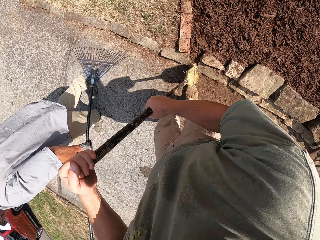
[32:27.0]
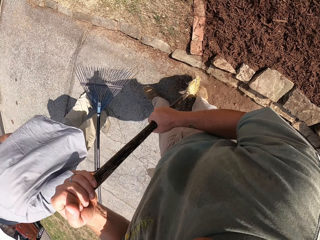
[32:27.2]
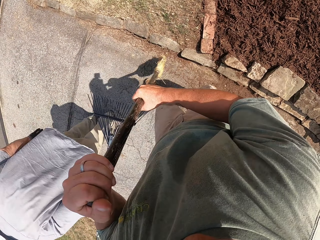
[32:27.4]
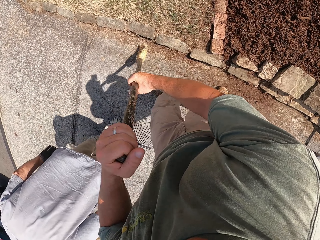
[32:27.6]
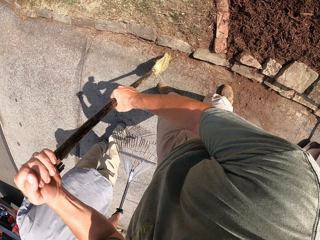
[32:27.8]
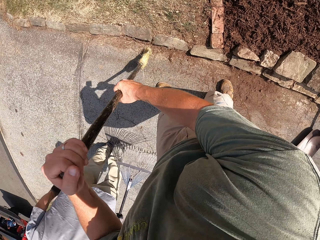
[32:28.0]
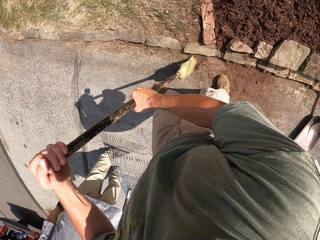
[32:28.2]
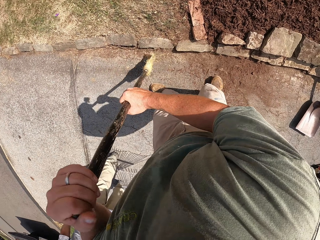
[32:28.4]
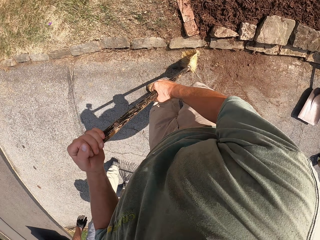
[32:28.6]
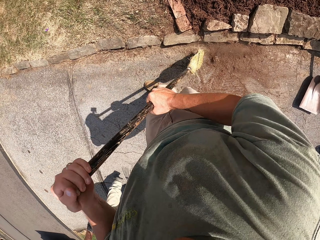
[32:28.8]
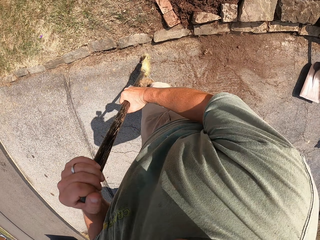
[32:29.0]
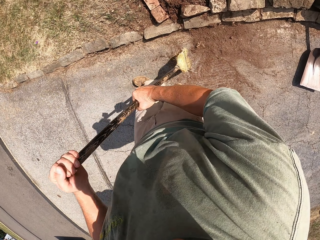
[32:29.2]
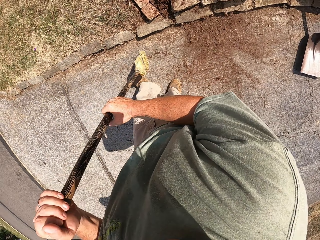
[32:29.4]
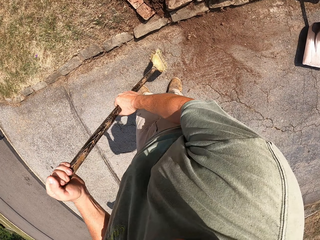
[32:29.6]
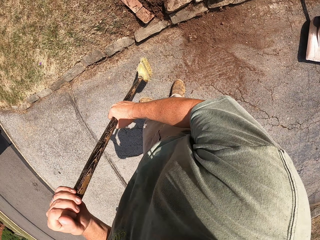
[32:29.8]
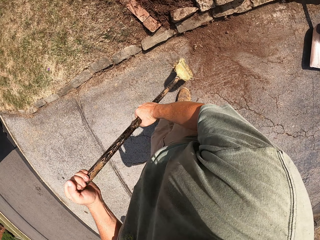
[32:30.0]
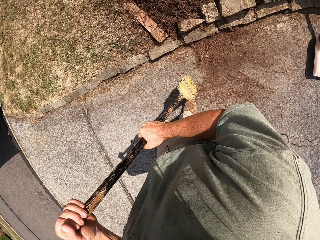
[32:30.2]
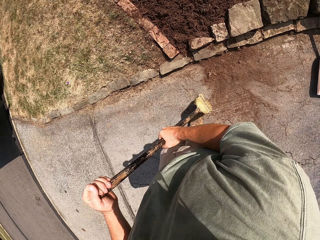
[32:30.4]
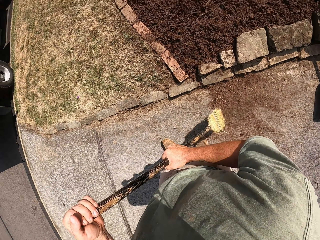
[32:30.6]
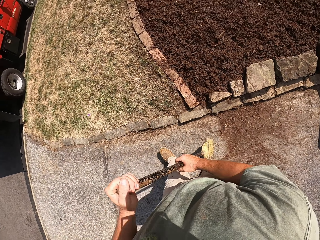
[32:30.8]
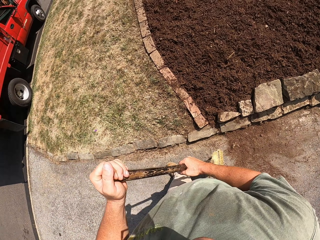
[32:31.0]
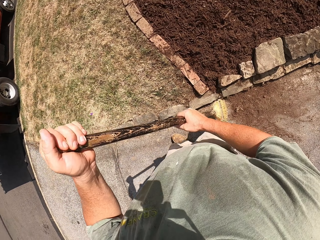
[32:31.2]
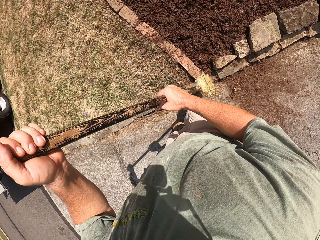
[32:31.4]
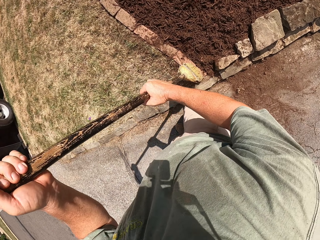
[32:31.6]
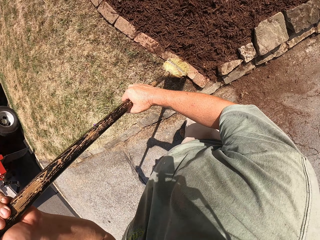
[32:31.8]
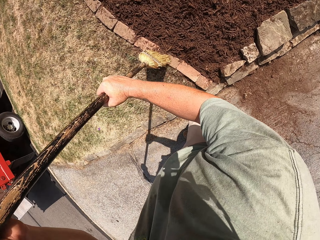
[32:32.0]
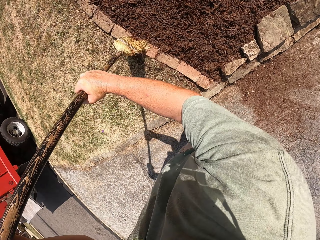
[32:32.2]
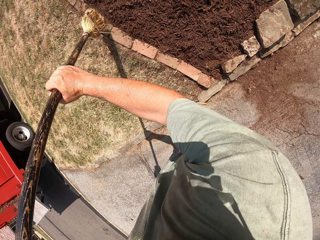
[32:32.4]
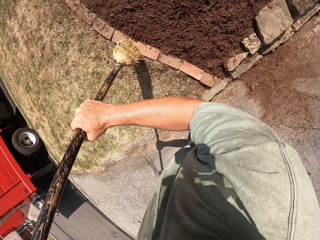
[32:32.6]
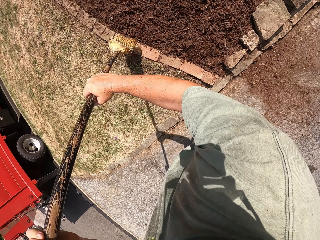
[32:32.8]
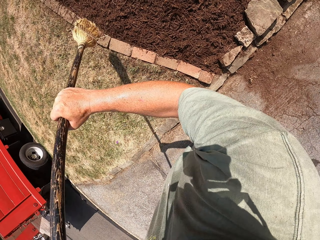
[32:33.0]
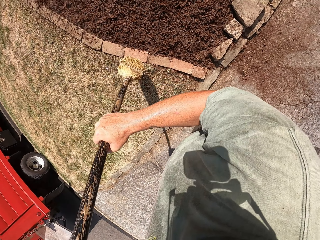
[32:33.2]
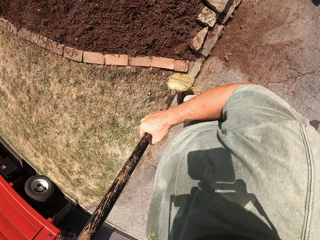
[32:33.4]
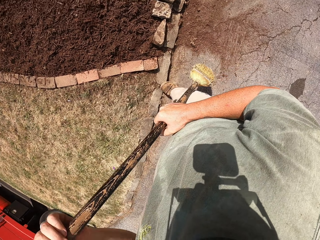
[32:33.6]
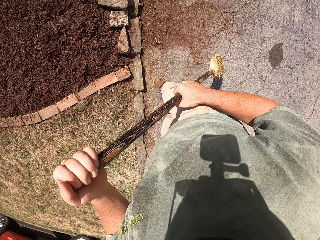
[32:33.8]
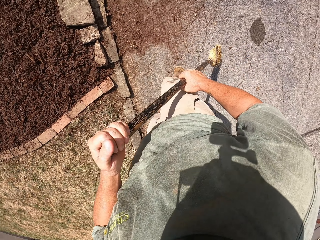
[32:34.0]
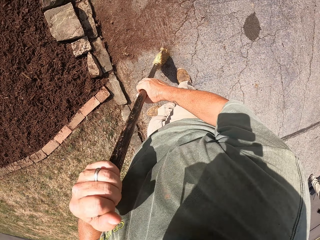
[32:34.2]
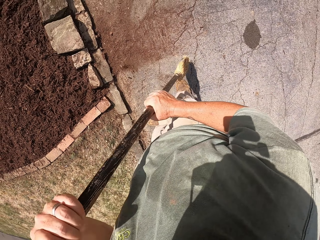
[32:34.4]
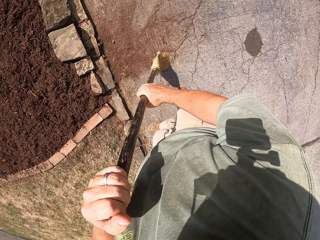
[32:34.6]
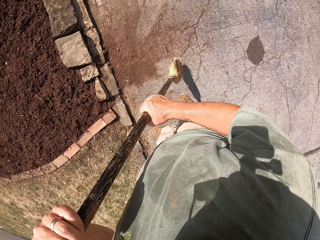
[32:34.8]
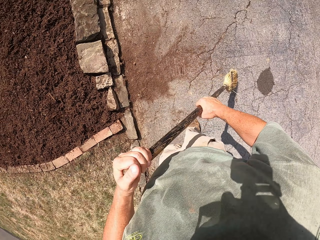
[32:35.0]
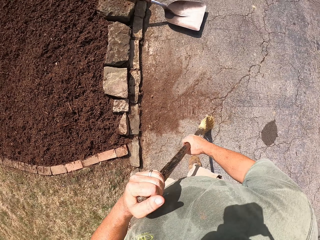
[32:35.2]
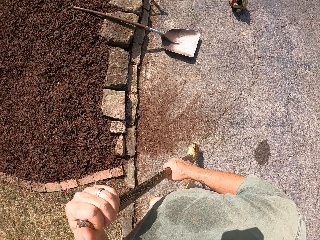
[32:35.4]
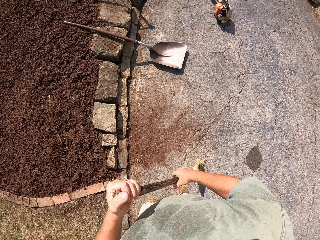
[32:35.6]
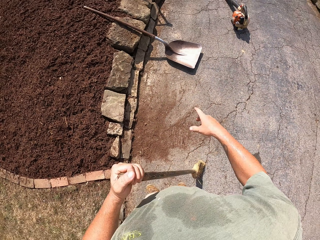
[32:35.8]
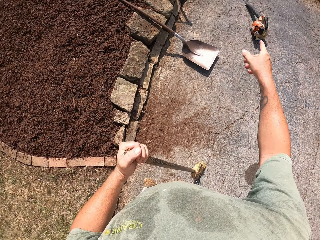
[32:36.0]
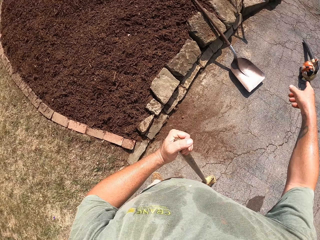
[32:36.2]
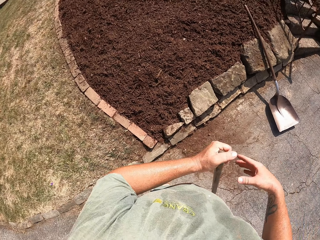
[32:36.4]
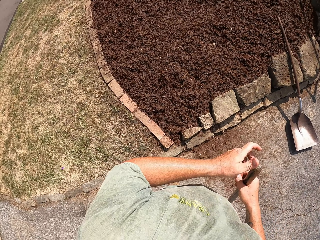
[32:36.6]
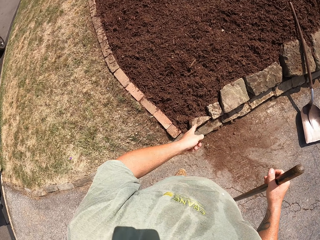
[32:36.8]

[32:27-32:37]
The camera wearer sweeps the soils on the ground.

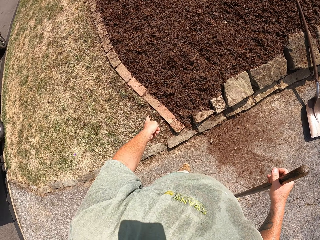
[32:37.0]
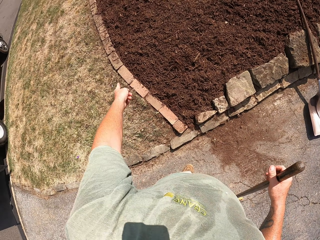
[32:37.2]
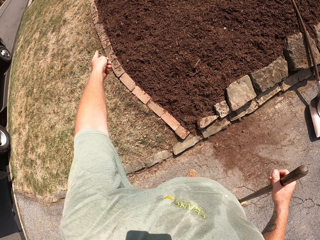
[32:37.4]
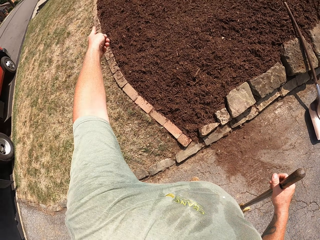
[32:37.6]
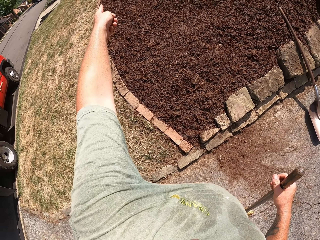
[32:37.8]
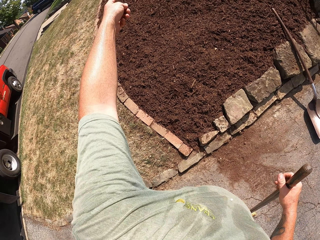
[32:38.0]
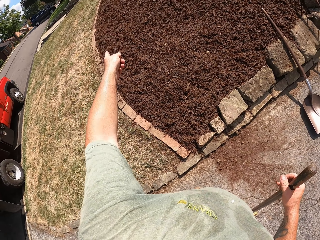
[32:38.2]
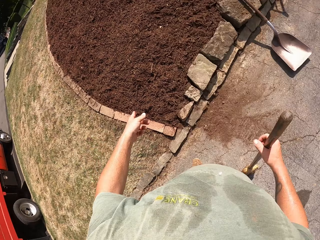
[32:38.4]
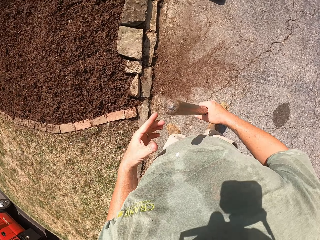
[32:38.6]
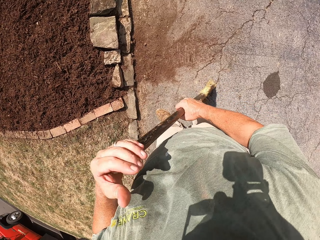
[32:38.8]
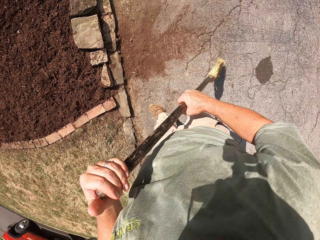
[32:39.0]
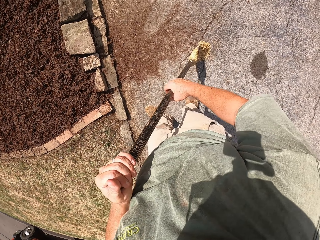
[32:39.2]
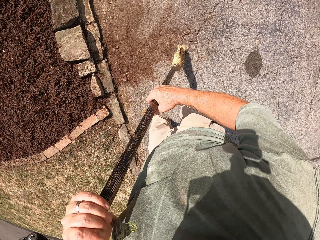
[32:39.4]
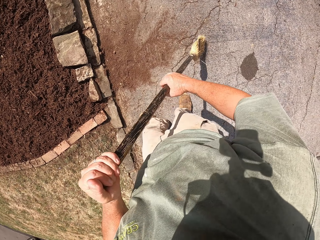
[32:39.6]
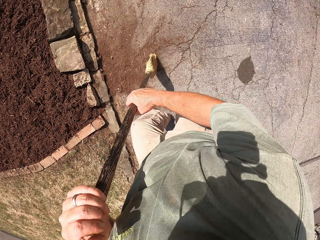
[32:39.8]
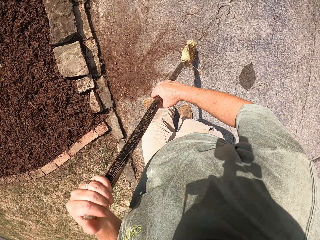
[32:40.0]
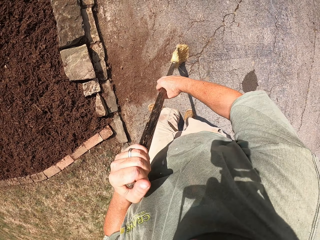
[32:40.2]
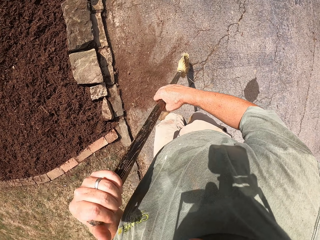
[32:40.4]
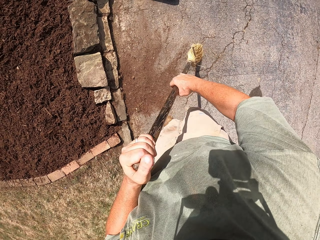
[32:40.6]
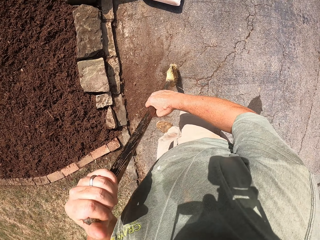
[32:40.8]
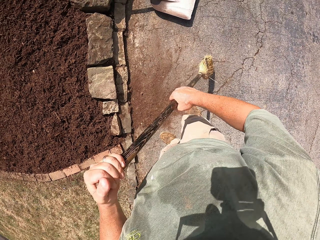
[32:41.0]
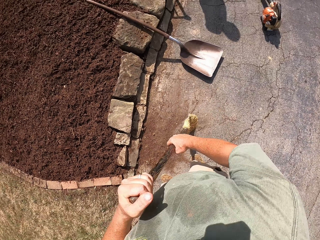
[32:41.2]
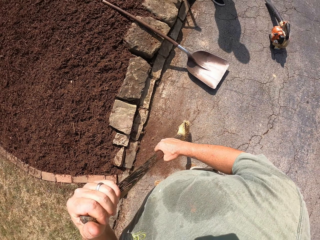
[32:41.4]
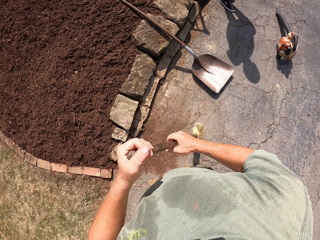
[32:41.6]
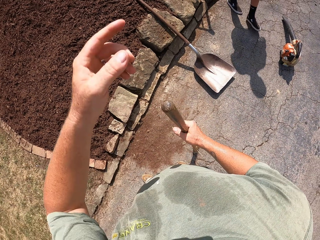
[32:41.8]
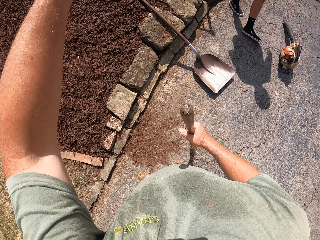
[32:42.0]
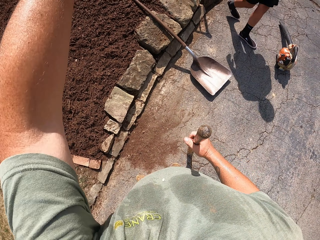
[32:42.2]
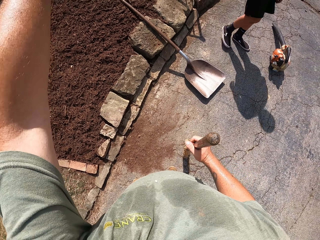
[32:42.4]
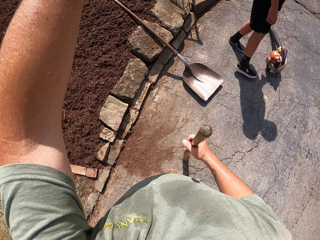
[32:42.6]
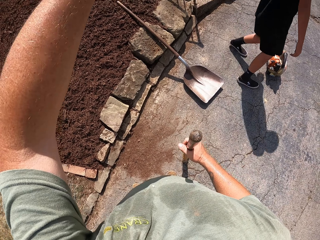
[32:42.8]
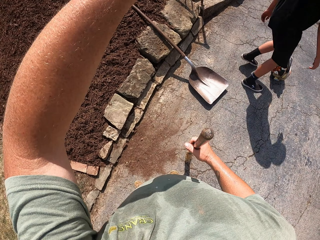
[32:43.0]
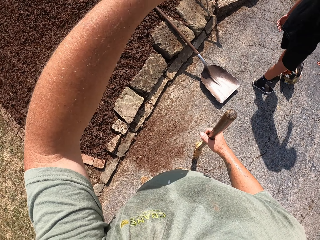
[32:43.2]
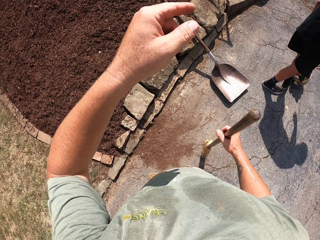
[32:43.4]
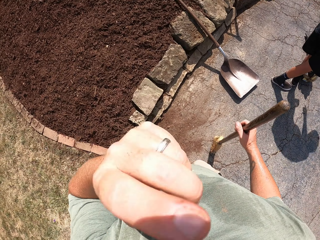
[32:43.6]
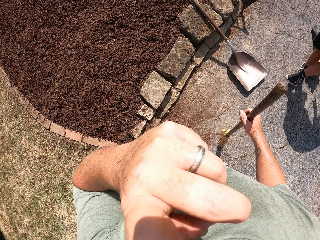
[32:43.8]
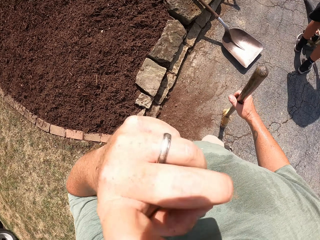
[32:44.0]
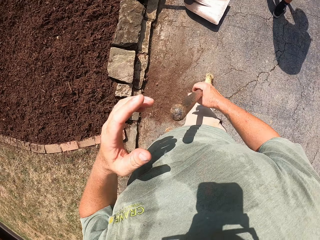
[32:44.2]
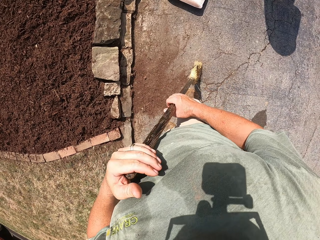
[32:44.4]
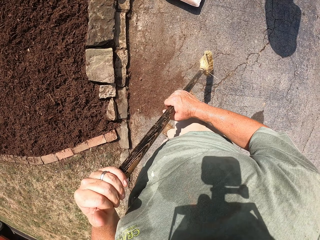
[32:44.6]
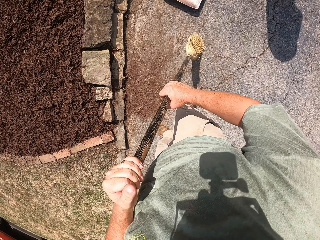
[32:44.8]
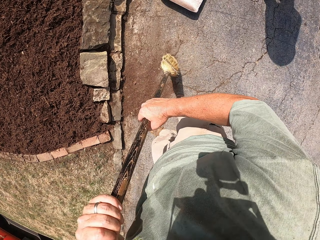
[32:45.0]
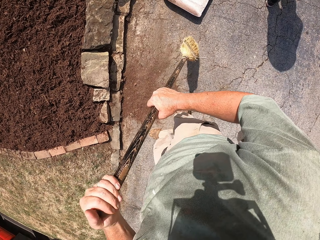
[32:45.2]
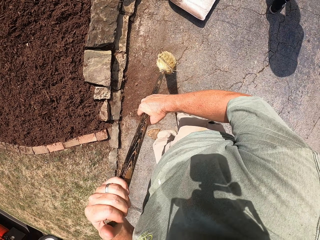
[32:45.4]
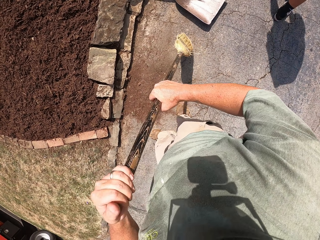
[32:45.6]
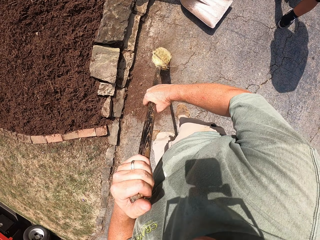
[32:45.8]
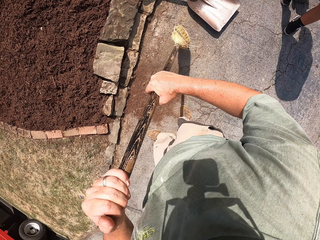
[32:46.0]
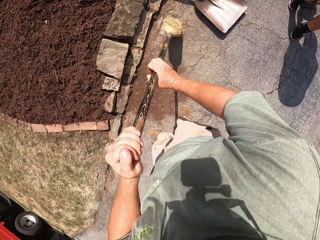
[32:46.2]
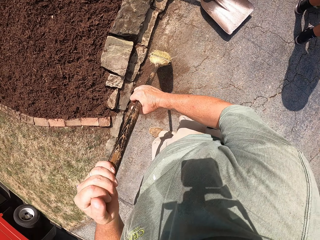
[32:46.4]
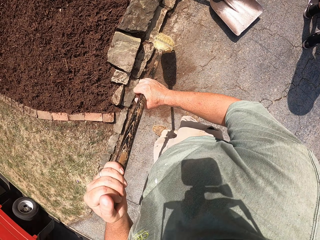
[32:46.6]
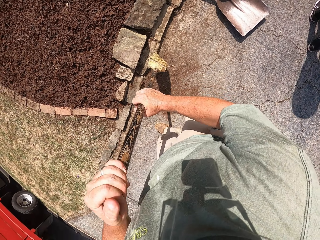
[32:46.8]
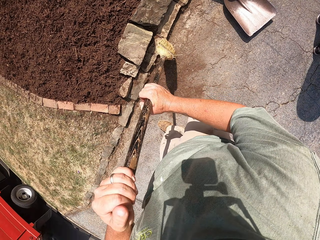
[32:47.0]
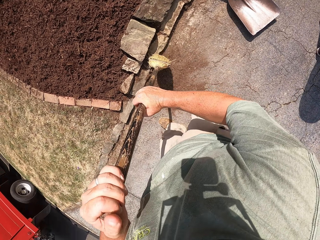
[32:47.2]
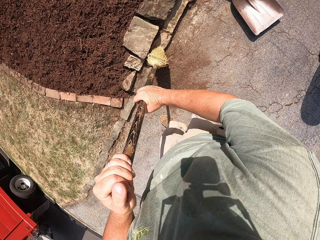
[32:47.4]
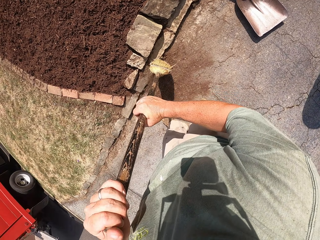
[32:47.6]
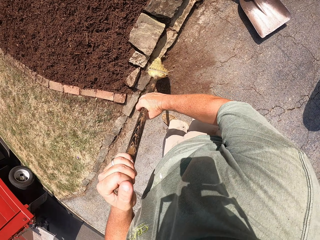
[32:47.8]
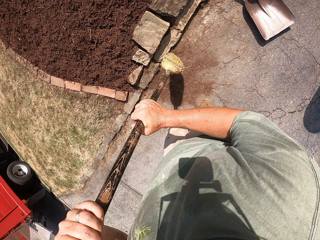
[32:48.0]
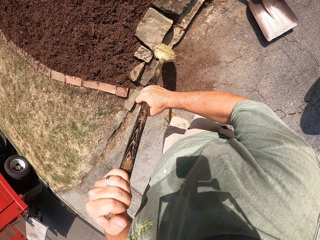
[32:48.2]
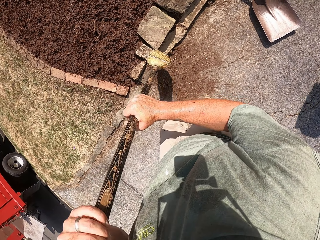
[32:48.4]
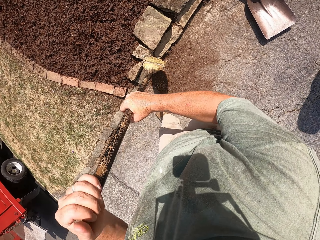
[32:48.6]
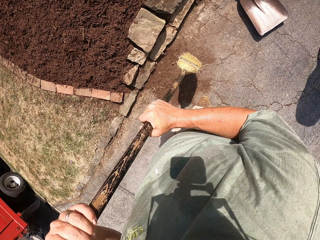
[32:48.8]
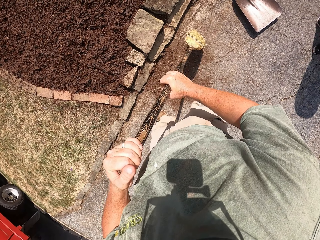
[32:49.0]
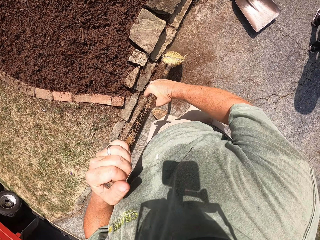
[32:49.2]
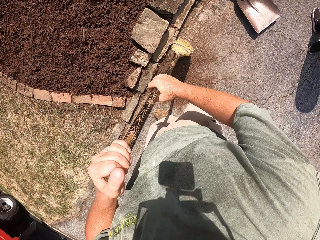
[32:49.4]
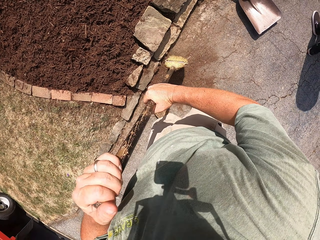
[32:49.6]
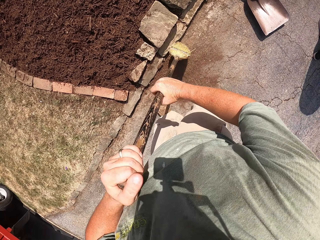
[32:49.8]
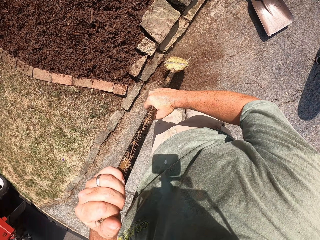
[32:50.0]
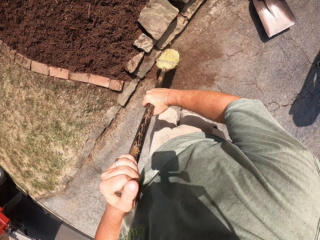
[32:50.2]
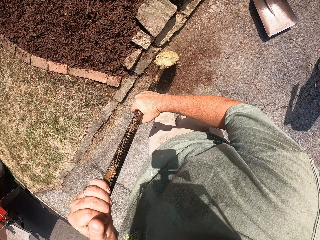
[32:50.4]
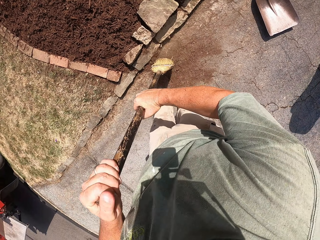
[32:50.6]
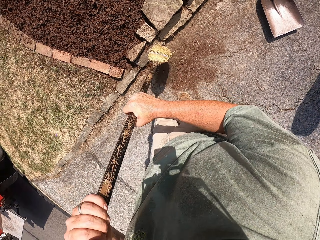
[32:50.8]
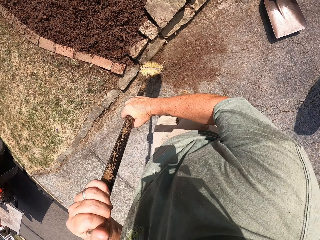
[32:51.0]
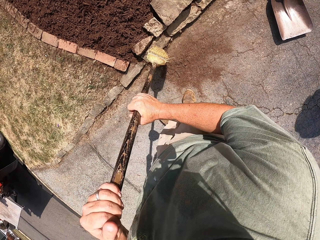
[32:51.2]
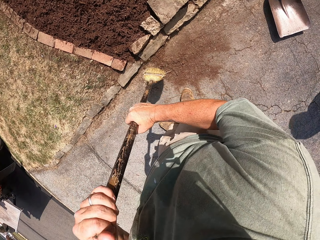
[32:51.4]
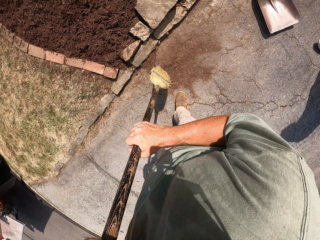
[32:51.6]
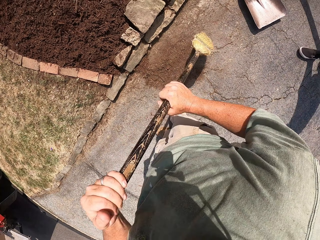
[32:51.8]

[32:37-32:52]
The camera wearer demonstrates his words with hands. He sweeps the soils on the ground. A man picks up a tool from the ground. The camera wearer raises his left hand. He sweeps the soils on the ground.
